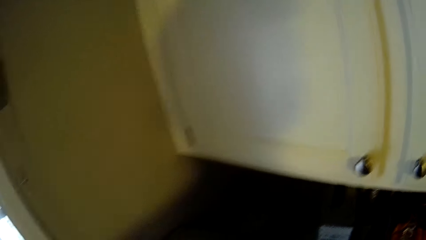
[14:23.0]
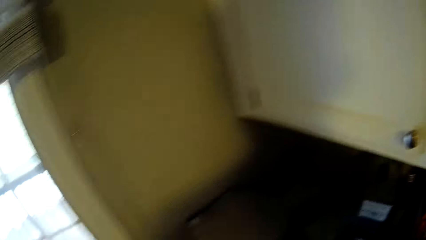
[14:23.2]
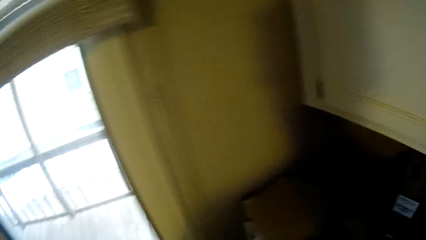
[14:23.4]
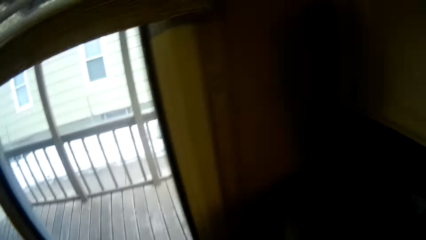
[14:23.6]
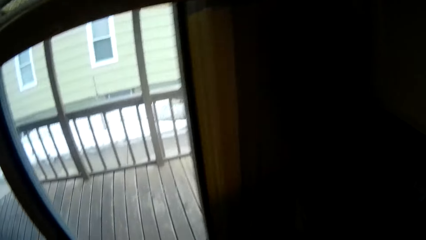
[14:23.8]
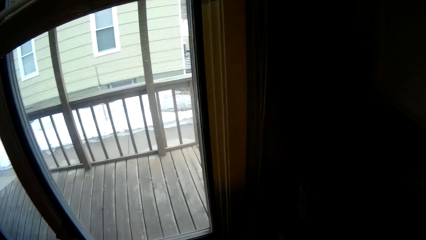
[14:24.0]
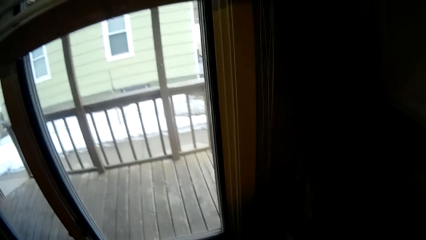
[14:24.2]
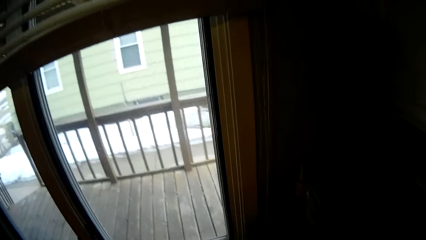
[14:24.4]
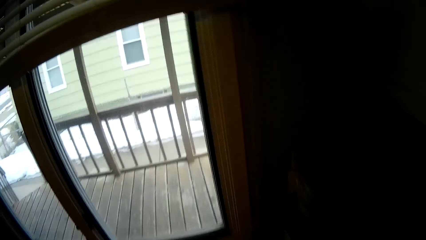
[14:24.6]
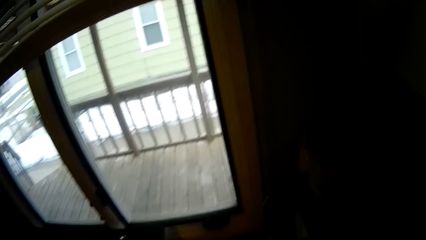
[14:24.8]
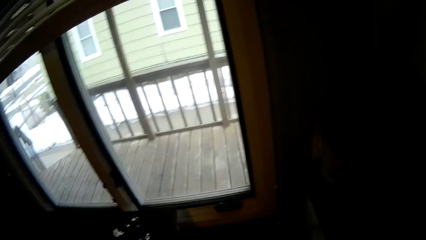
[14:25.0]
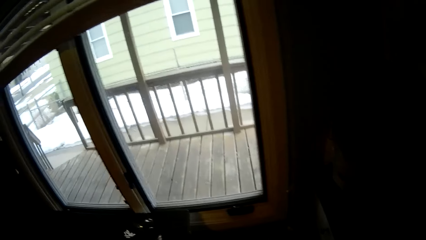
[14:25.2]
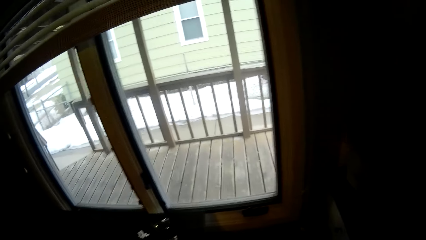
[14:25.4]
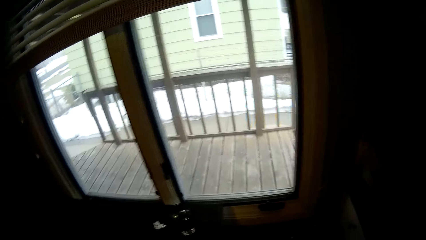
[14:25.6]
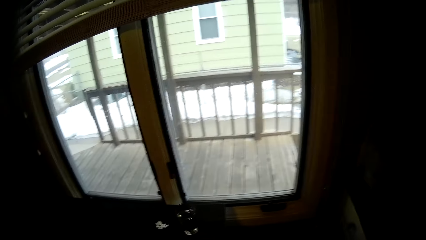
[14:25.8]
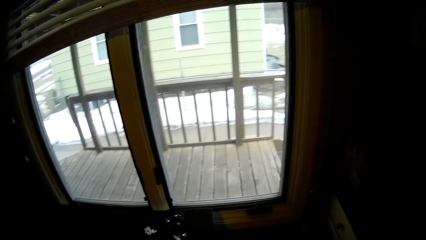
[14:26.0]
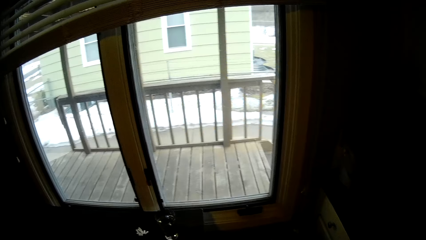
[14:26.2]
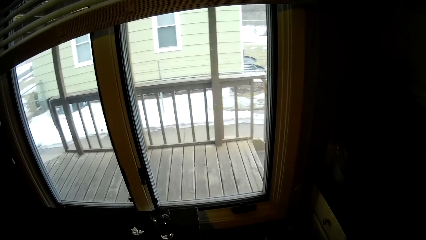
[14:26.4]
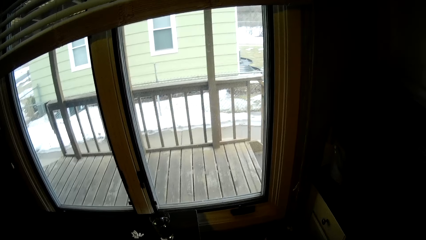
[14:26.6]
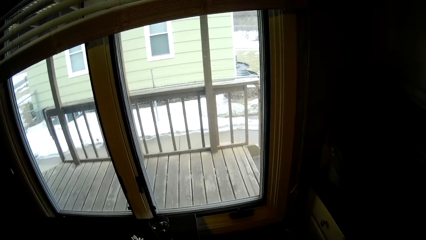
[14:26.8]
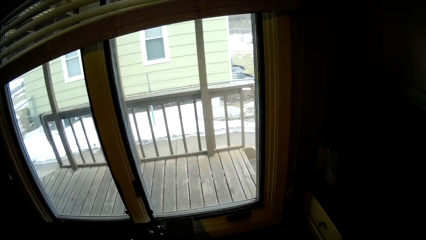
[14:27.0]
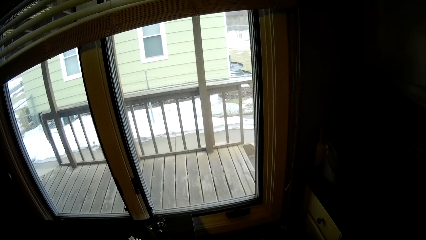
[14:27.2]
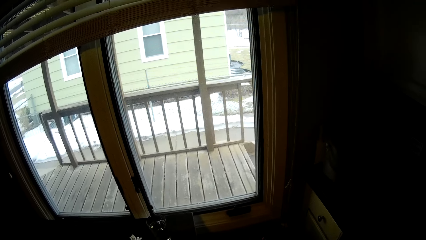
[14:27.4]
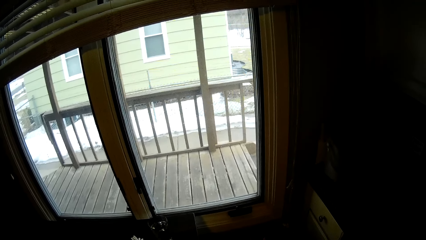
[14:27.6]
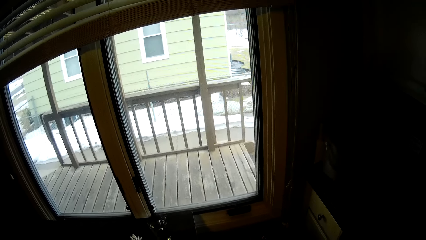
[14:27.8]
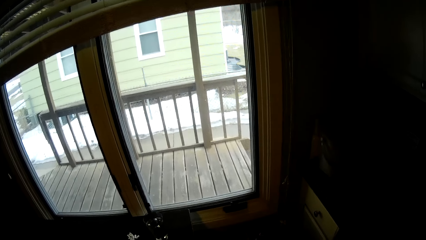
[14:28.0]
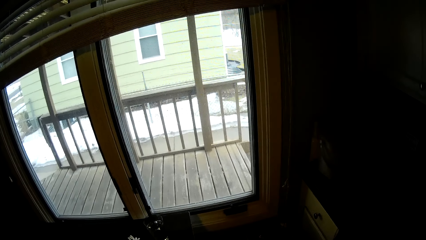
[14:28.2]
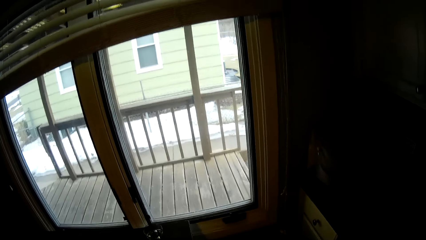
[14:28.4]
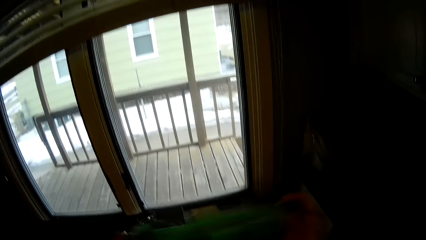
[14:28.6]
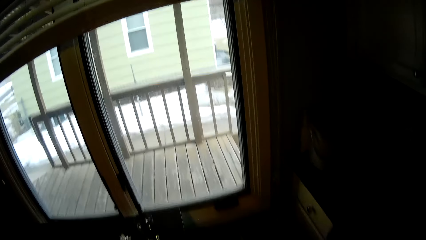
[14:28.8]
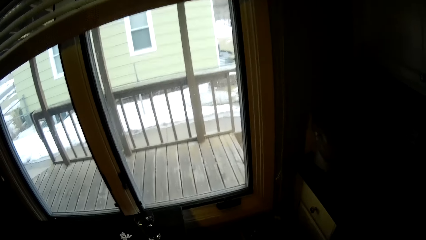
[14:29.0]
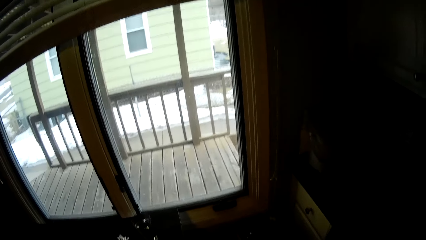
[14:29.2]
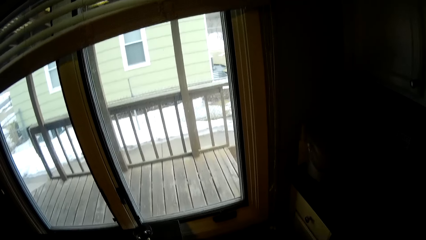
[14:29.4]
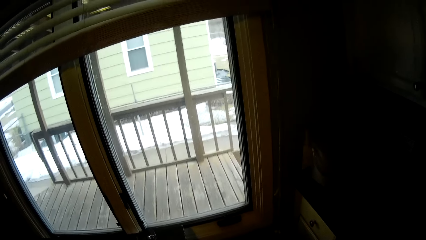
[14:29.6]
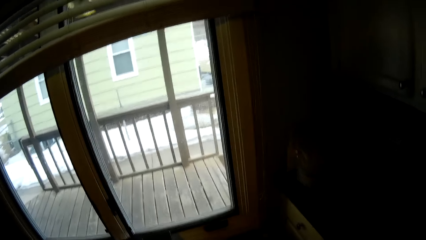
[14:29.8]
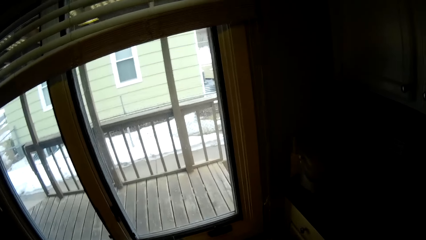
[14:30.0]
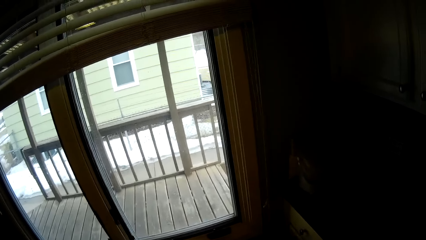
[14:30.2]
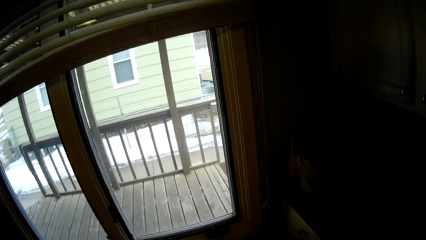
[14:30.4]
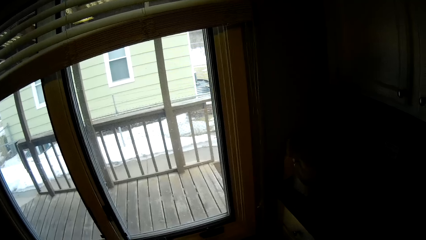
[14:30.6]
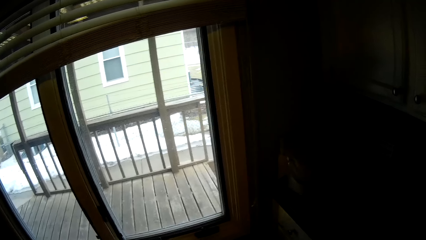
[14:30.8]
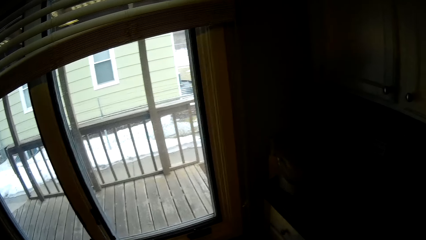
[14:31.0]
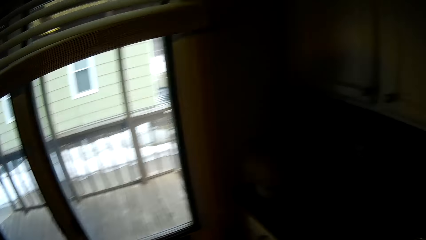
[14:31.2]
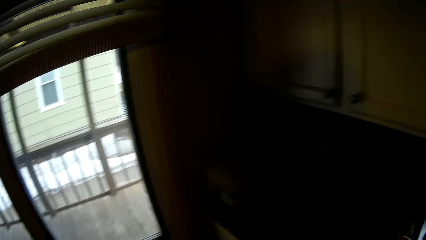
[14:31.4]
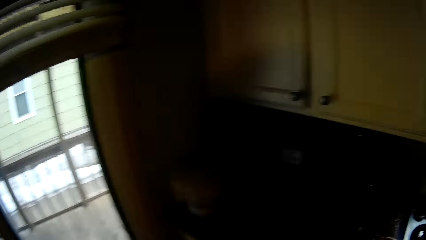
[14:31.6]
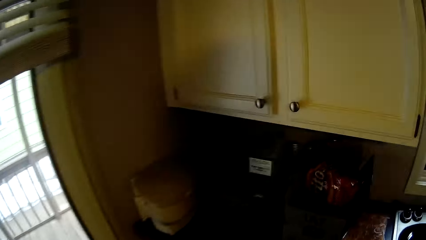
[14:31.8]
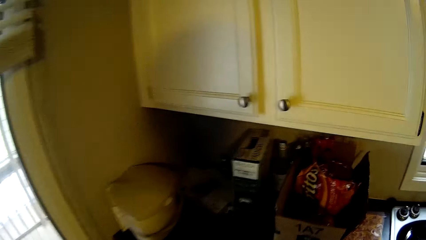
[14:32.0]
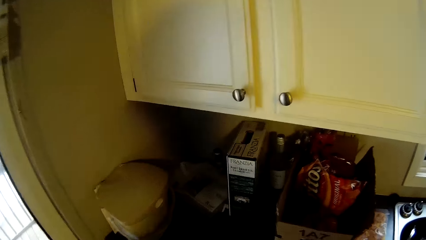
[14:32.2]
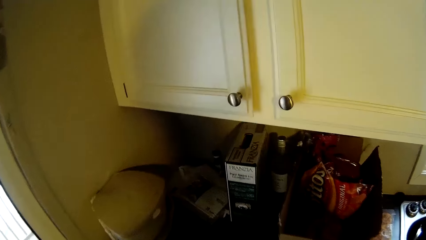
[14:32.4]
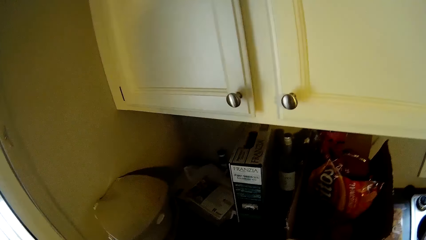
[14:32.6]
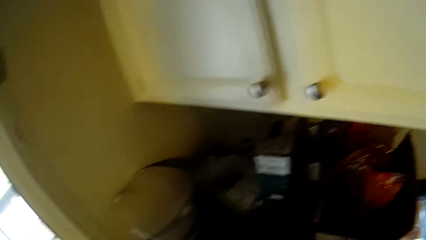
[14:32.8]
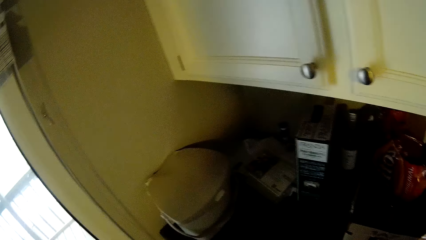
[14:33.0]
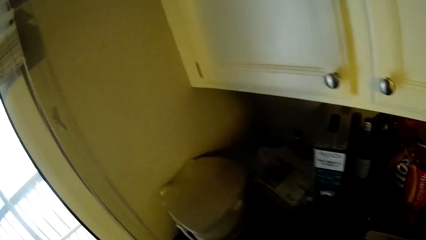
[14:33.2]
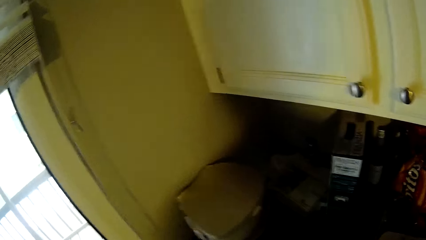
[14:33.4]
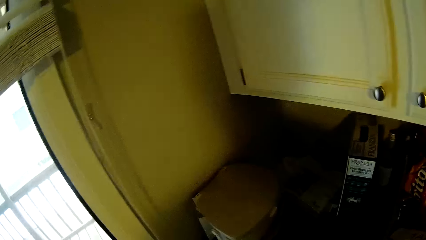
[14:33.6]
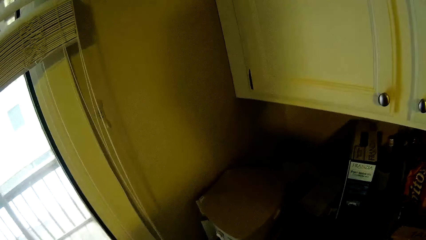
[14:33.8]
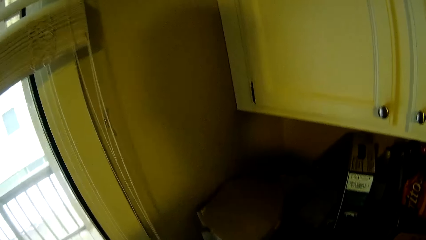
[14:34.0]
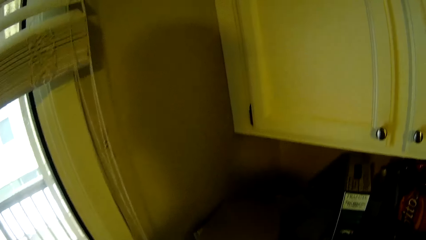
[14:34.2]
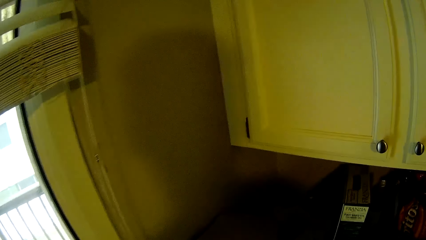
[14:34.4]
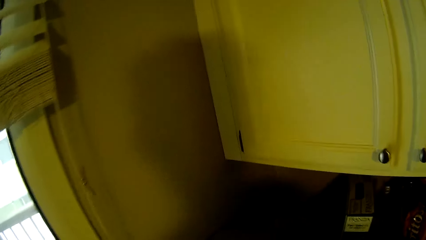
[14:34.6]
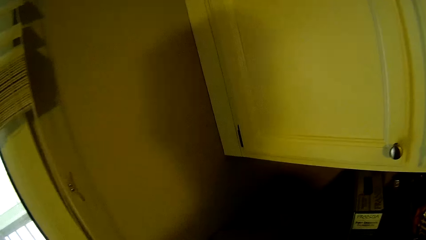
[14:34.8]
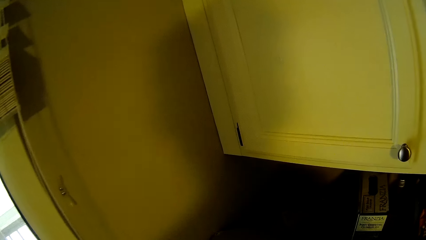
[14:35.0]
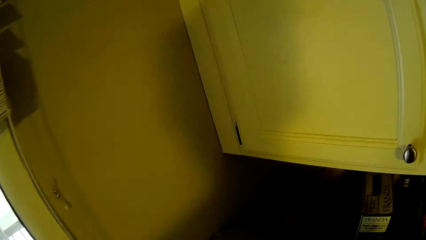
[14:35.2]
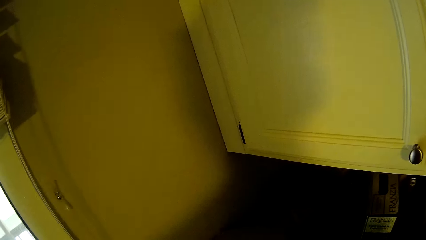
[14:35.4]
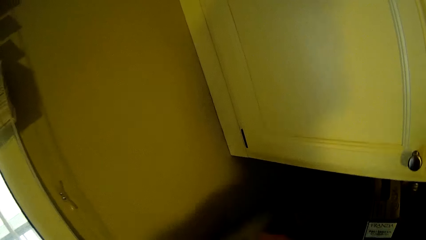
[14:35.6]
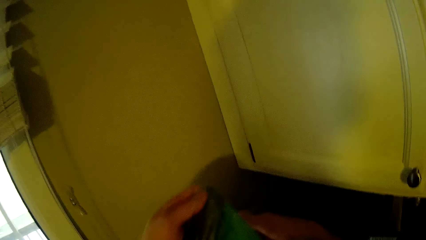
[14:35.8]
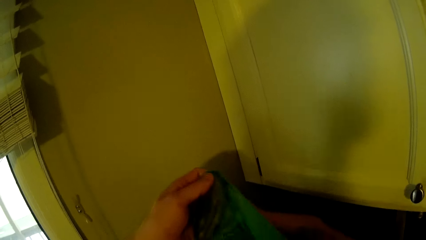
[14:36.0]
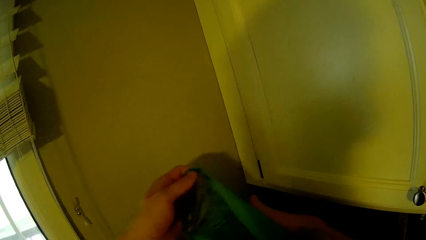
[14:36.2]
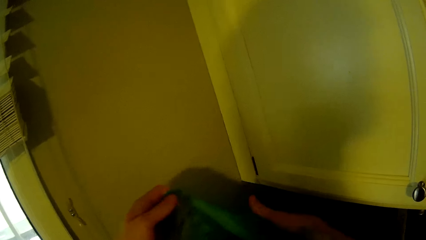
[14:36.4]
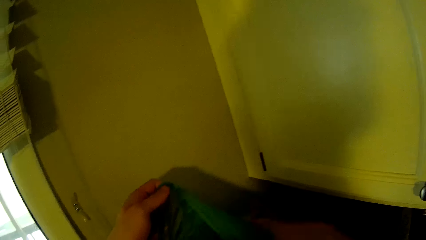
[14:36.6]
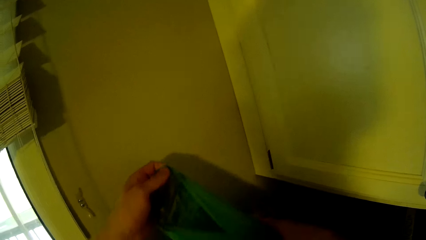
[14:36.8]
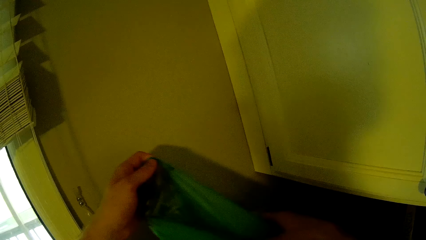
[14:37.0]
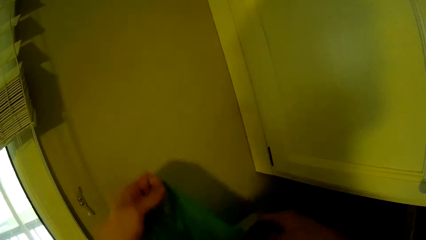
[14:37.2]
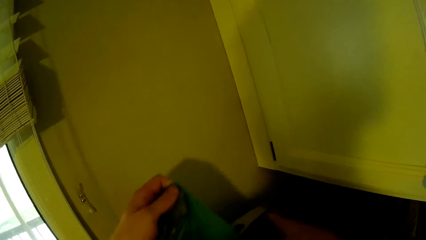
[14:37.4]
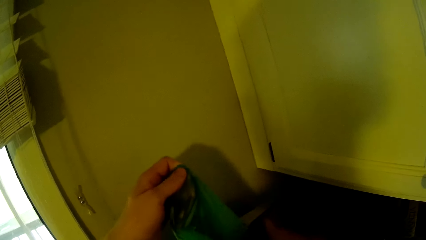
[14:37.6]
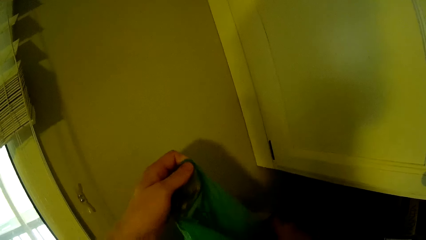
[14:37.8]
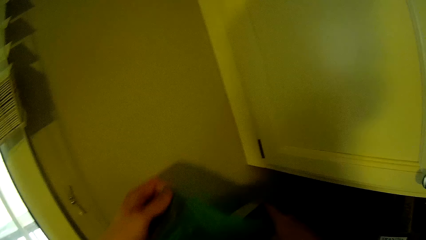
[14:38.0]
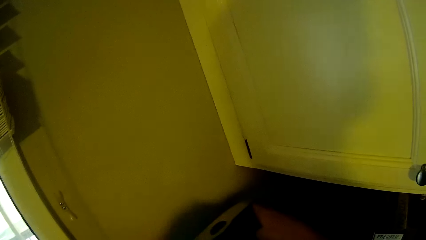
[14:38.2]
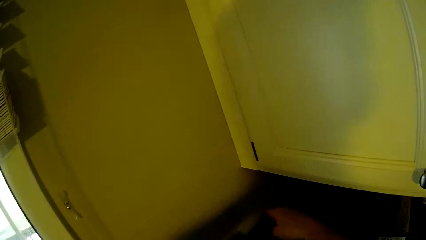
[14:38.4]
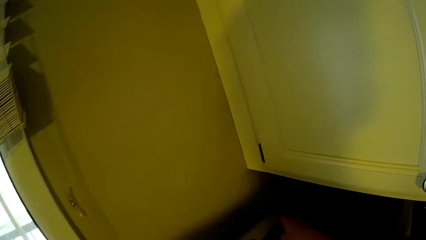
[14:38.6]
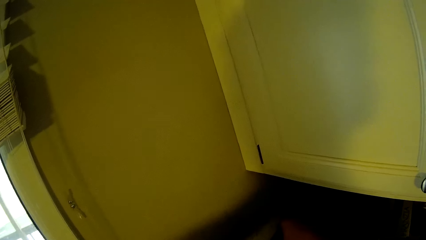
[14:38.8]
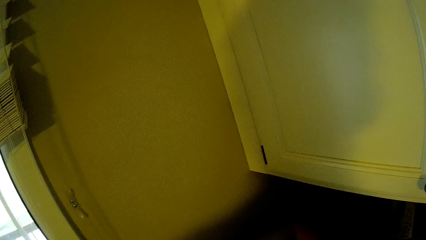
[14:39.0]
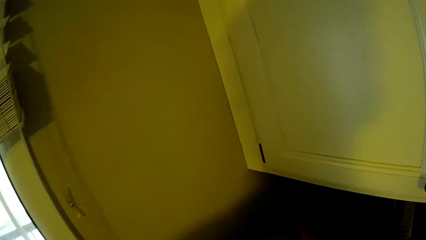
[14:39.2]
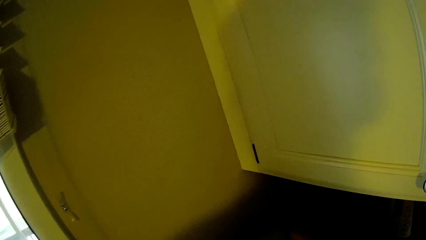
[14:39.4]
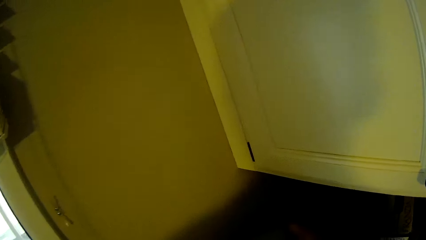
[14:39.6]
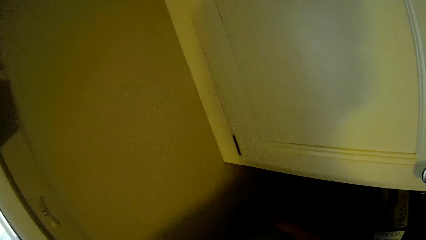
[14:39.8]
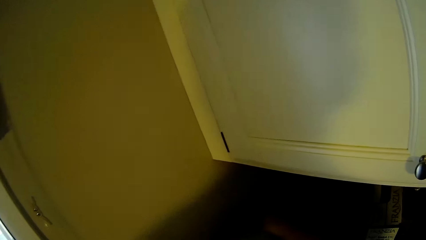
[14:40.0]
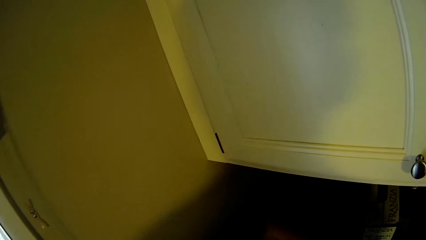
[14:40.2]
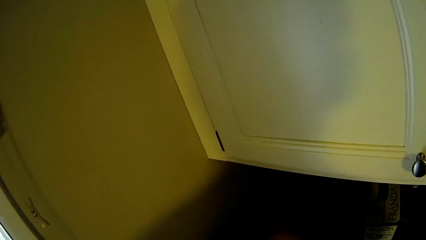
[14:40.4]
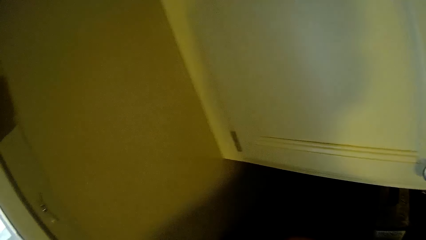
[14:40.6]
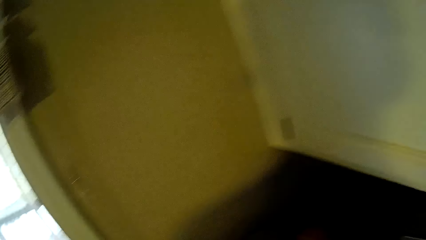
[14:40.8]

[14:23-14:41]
The camera wearer stares outside through the kitchen window. They stand along the countertop edge. They lift a reusable bag on the edge of the countertop. They hold a kitchen towel. They drop the bag. They stand on the countertop edge.
